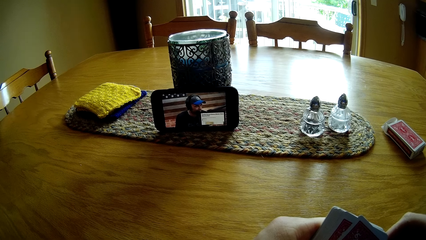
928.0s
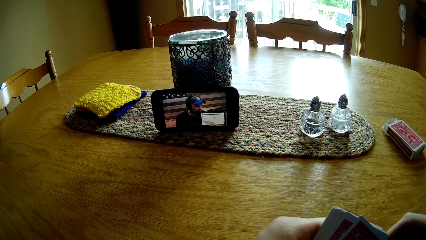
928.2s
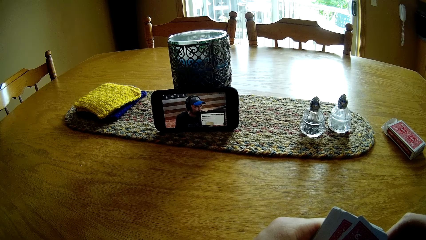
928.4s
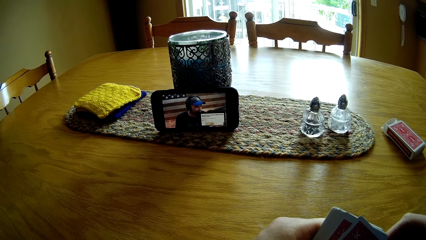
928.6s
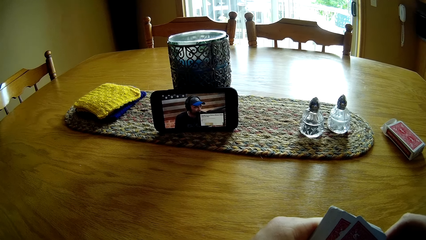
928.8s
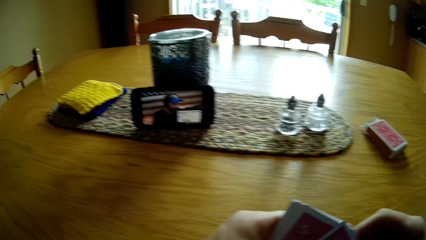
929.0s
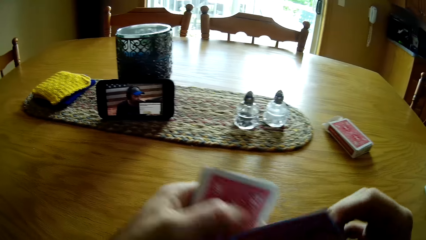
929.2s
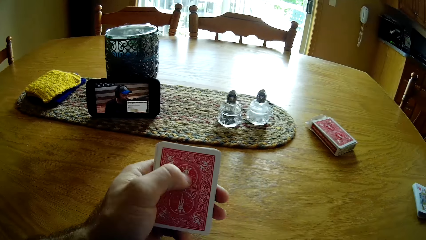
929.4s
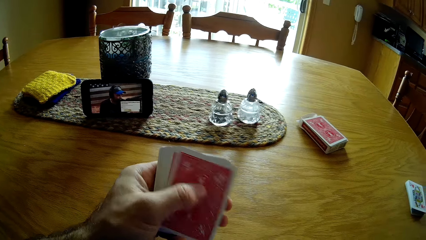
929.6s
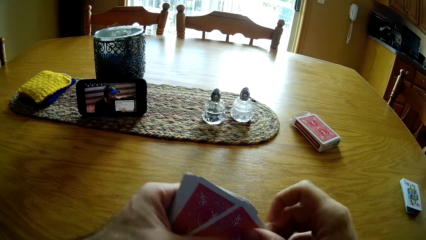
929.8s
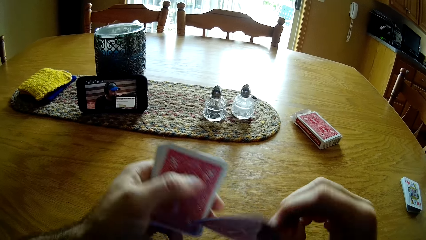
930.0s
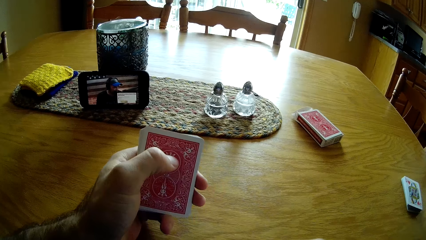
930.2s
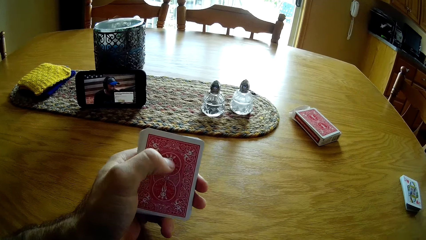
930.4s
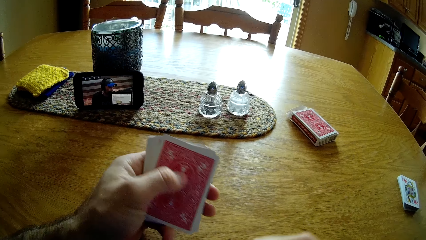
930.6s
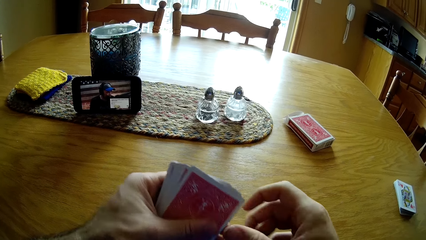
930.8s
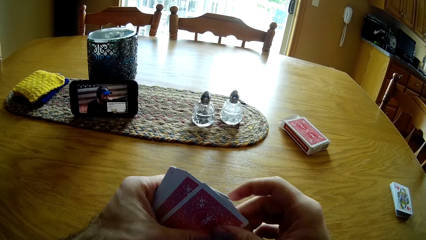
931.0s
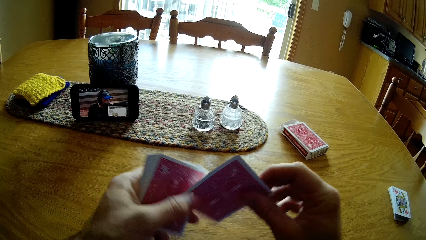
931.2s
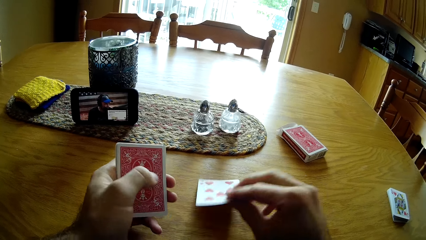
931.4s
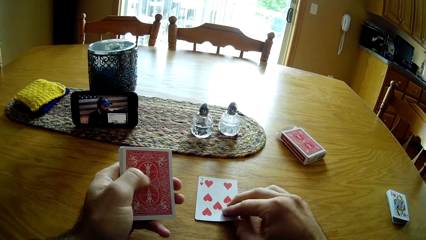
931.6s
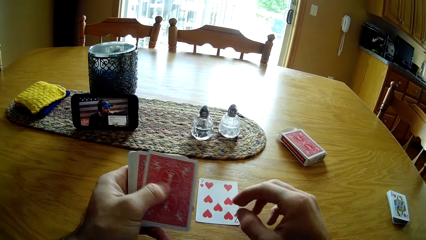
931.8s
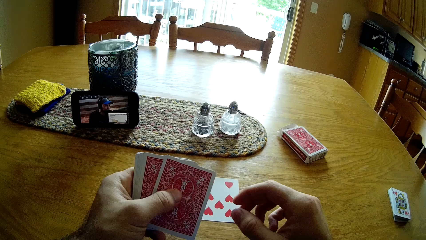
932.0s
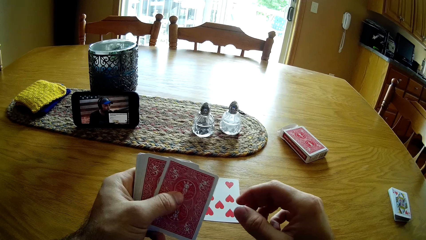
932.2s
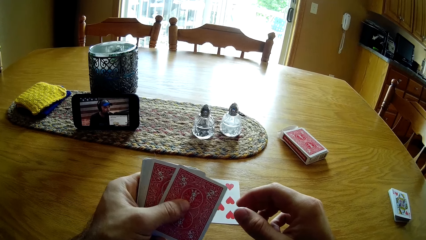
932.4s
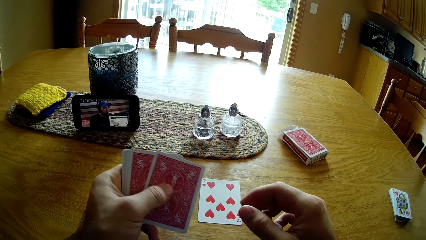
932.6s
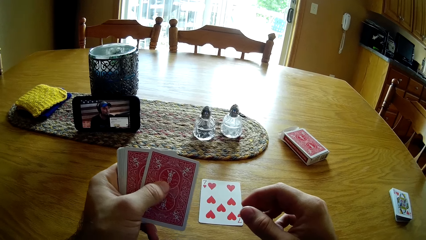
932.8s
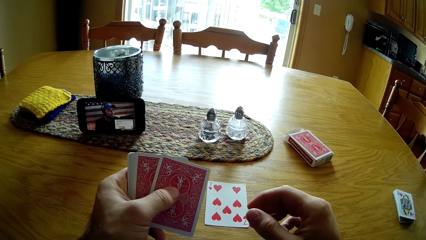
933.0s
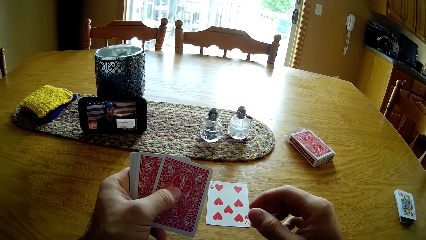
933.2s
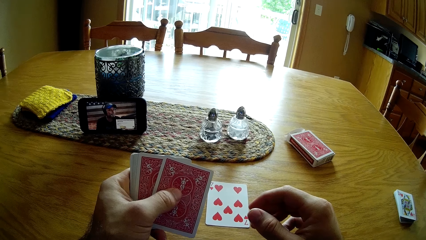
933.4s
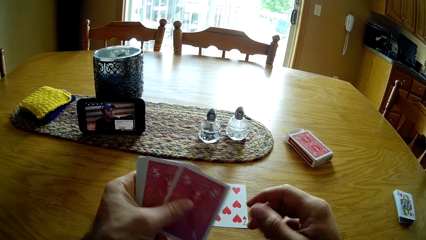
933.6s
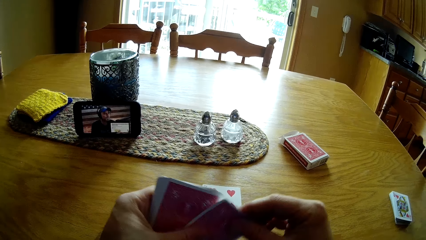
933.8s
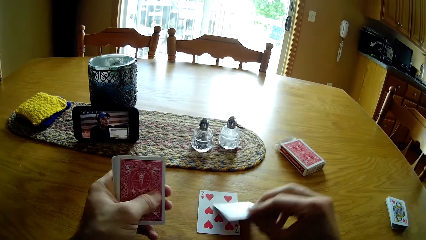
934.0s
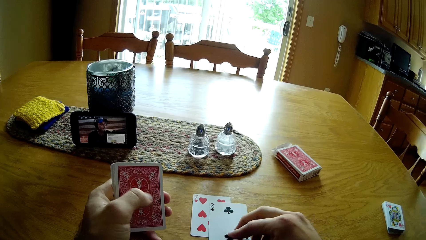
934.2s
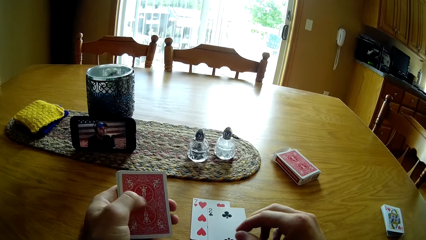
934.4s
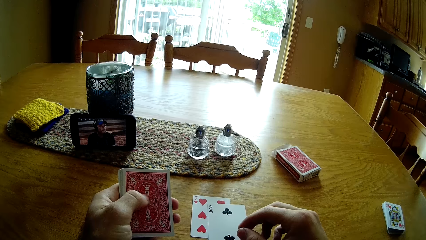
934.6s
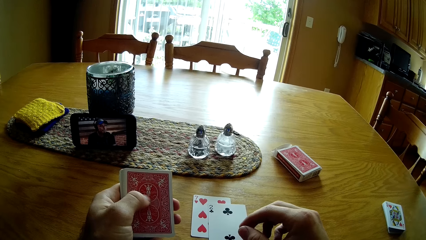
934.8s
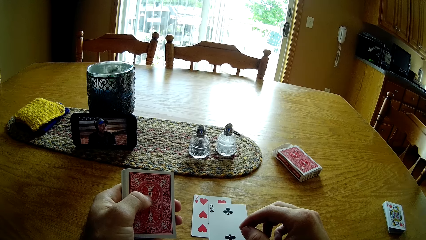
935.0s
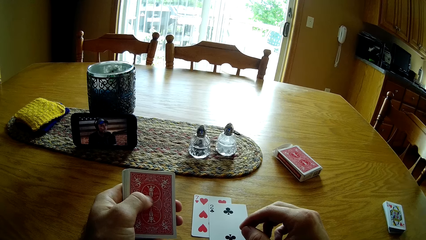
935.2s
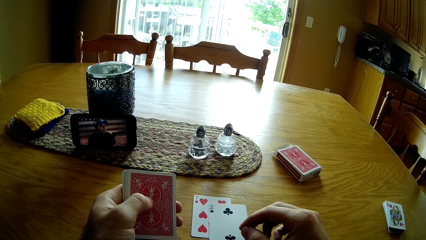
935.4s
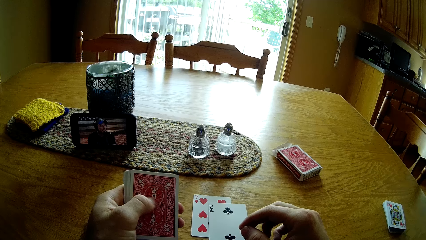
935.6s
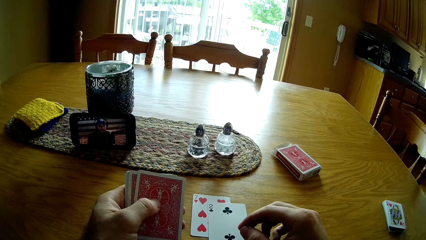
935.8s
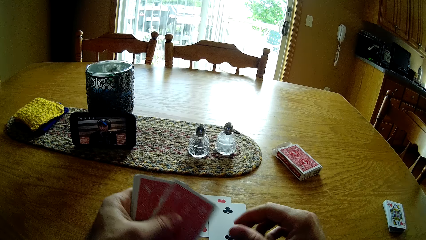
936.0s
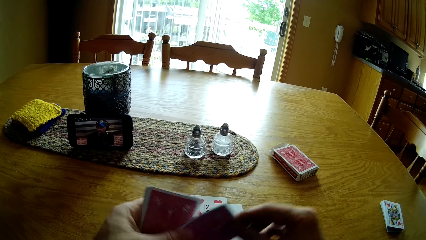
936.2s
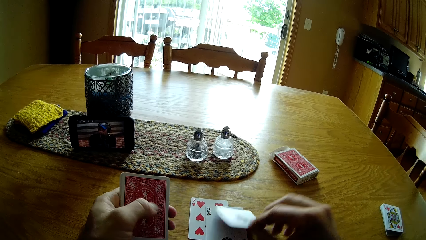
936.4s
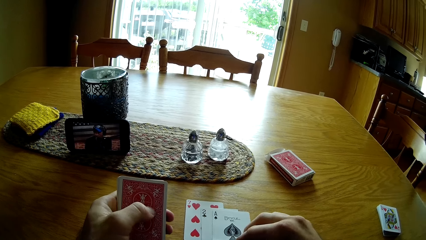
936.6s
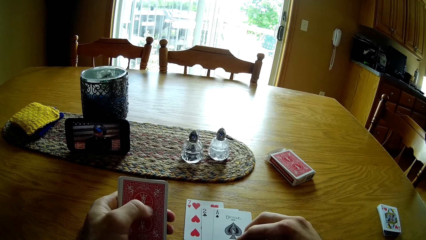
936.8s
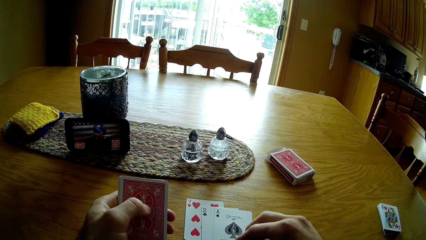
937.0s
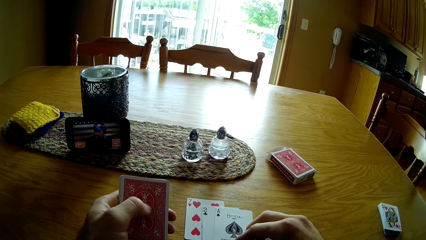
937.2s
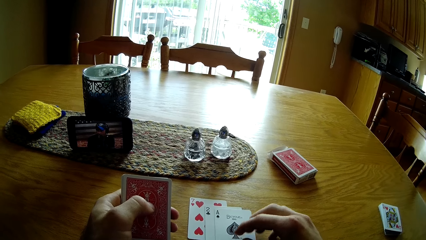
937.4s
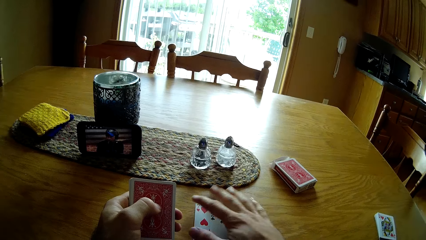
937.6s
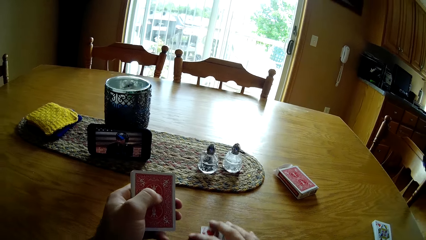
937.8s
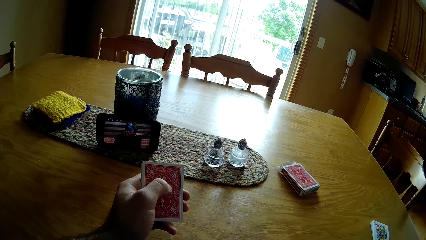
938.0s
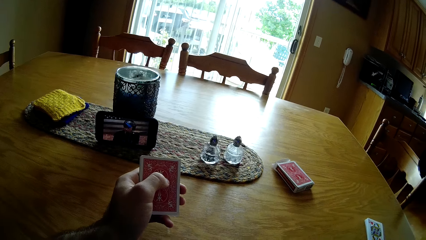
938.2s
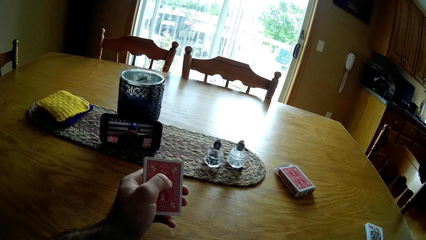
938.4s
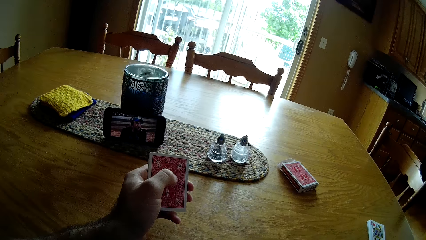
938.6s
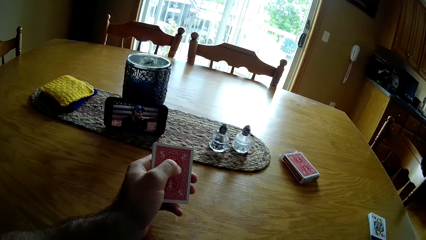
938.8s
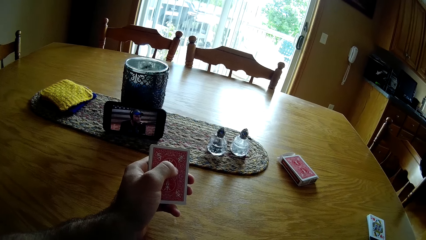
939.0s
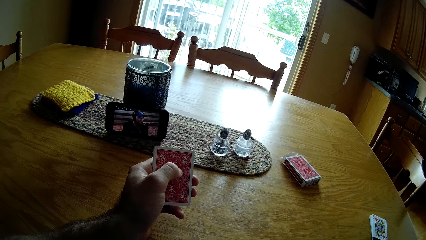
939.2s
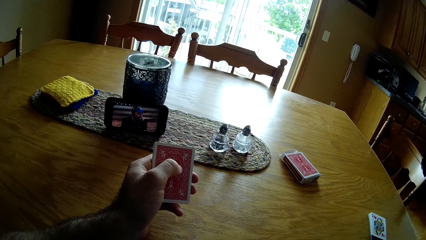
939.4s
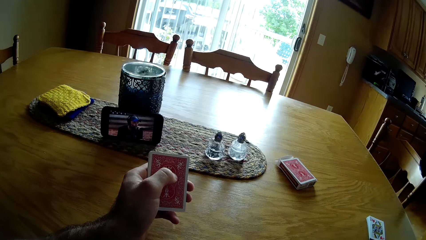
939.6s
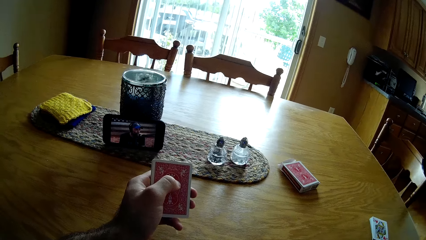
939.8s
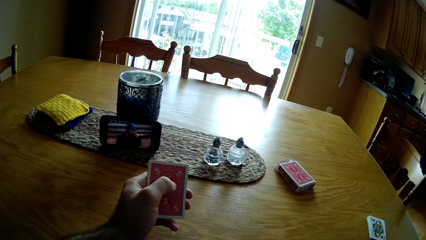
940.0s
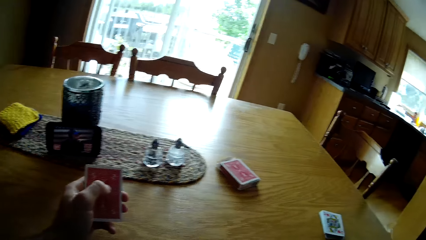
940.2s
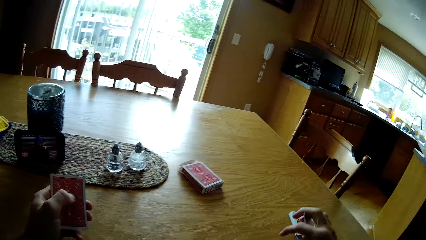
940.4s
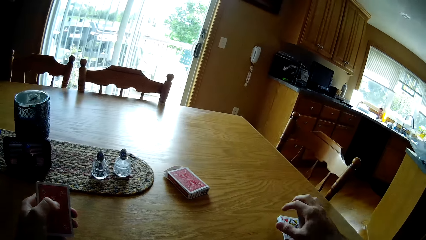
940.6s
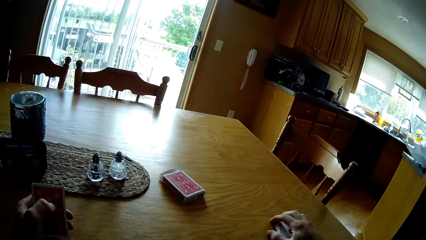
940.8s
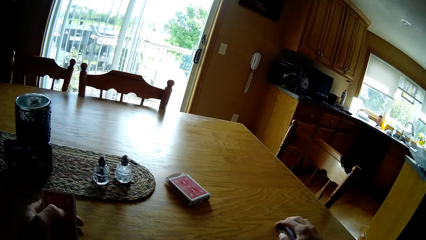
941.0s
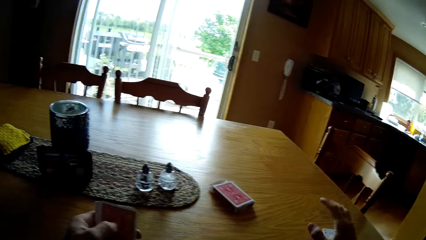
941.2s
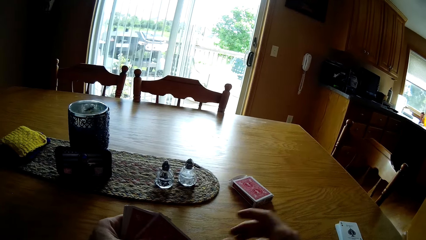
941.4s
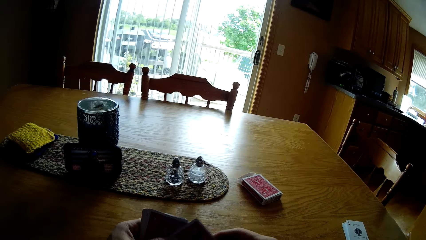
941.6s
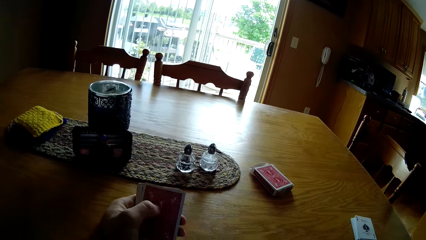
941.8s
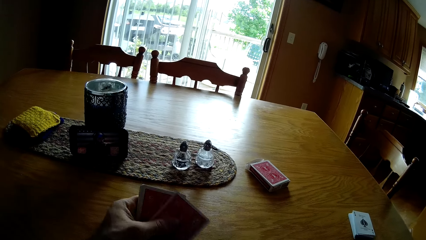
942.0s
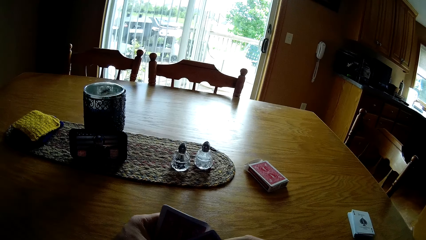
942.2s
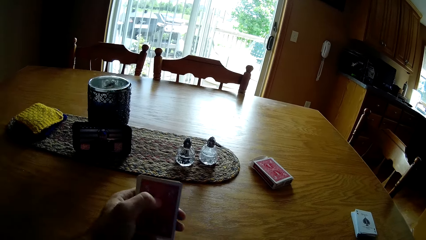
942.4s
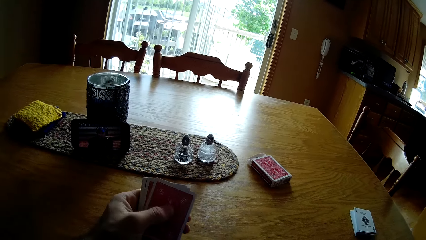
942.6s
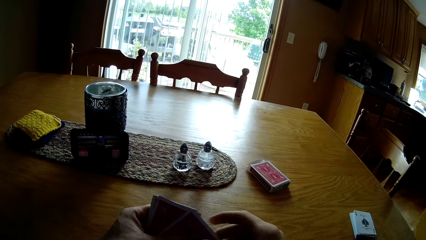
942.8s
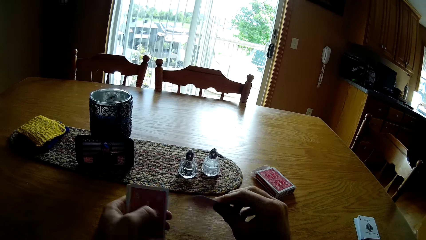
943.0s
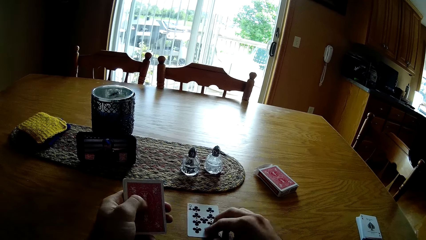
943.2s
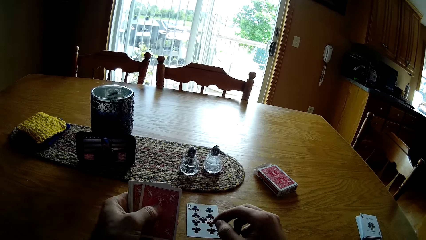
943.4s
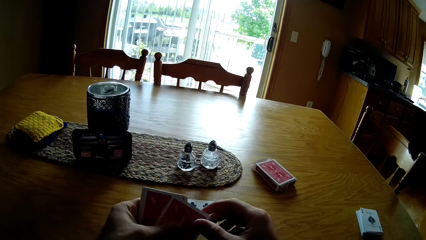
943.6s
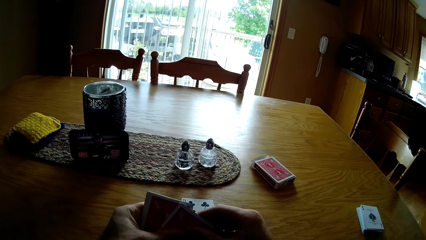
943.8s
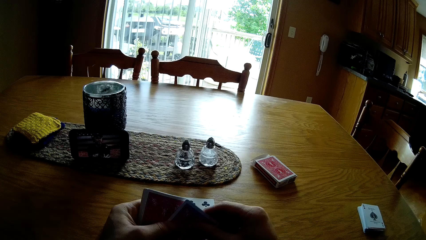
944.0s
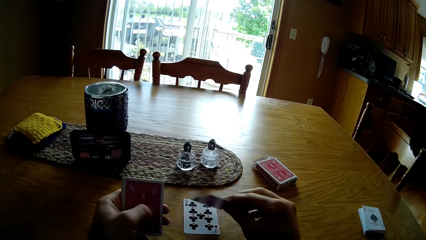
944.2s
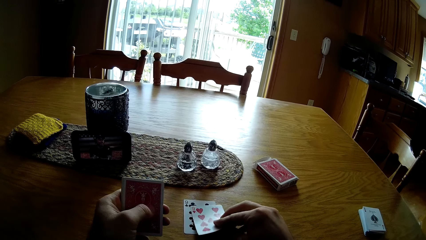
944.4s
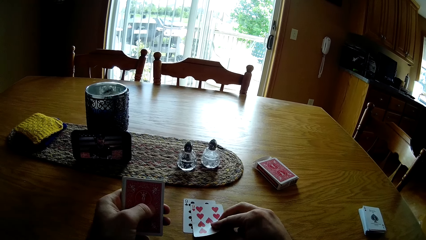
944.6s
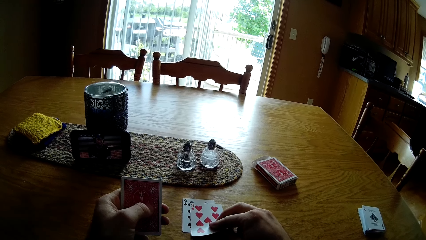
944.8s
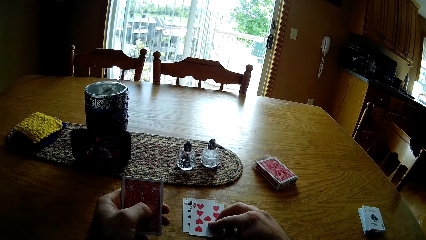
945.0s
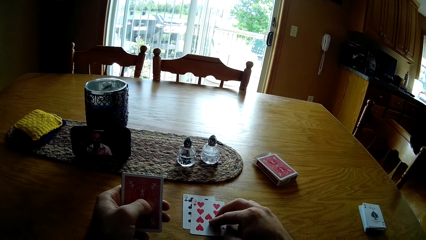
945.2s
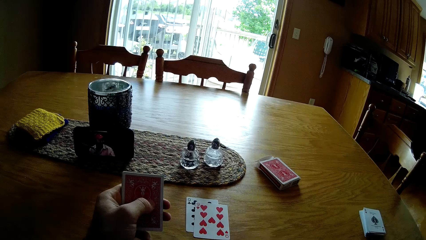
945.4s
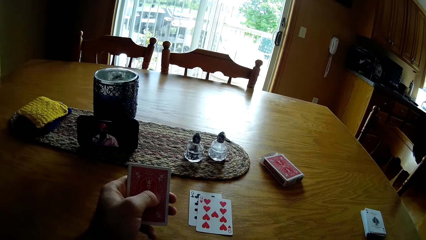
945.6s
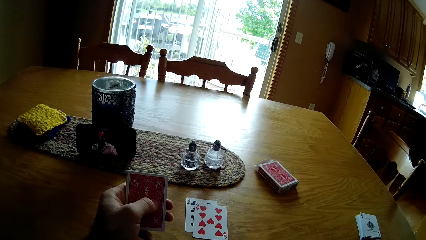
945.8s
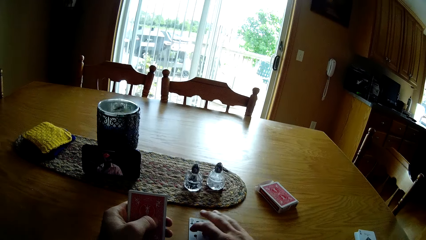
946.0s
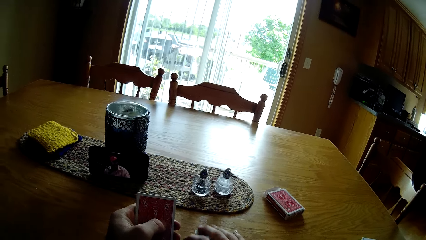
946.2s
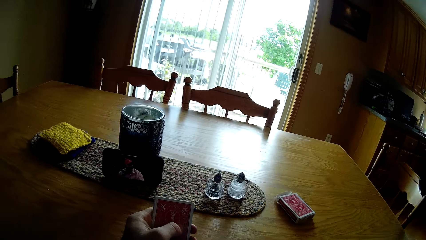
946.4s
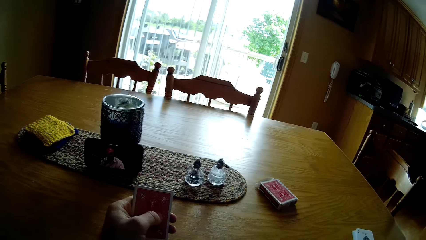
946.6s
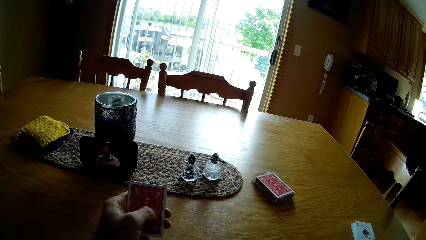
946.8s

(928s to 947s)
The camera wearer puts the card on the table. They take the card and put the card on the table. They take the card and put the card on the table. They look at the cards. They put the cards on the table. They take the card and put the card on the table. They take the cards from the table. They put the cards on the table. They take the card and put the card on the table. They take the card and put the card on the table. They take the card and put the card on the table. They pick up the cards.
